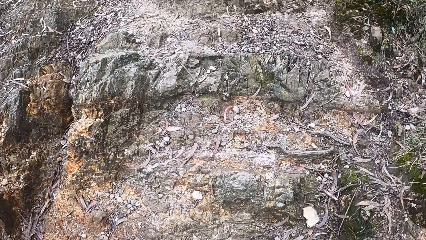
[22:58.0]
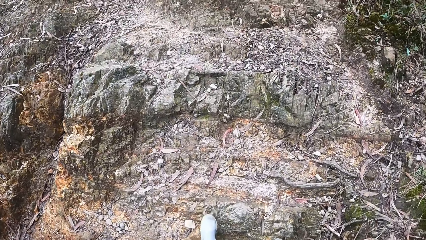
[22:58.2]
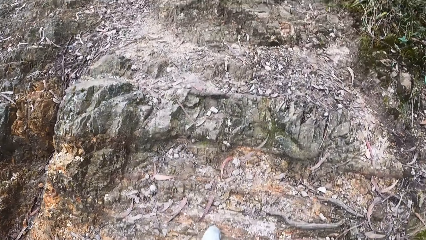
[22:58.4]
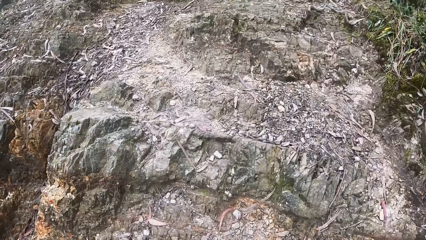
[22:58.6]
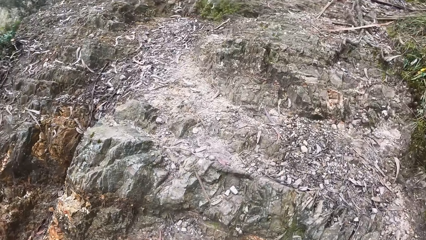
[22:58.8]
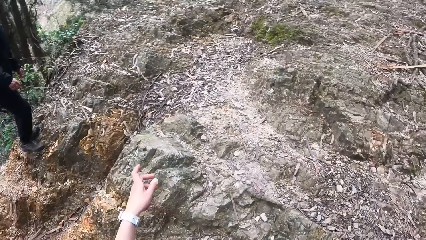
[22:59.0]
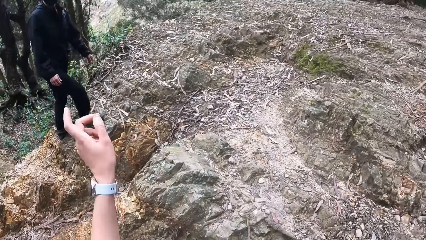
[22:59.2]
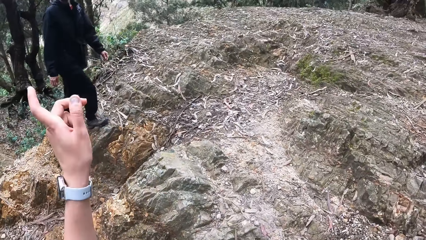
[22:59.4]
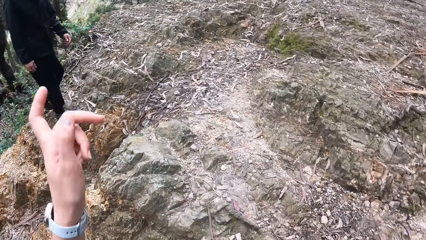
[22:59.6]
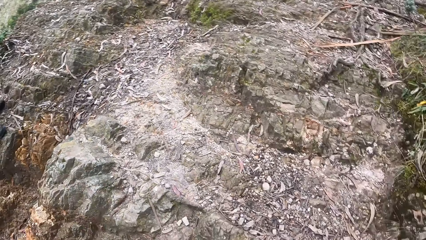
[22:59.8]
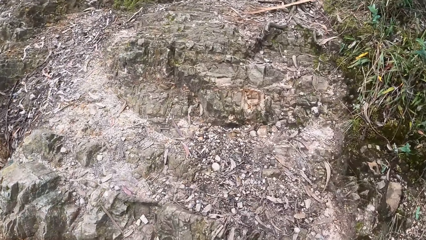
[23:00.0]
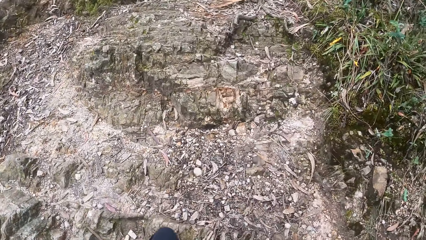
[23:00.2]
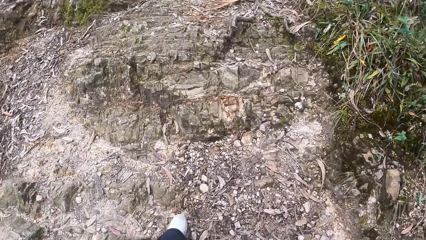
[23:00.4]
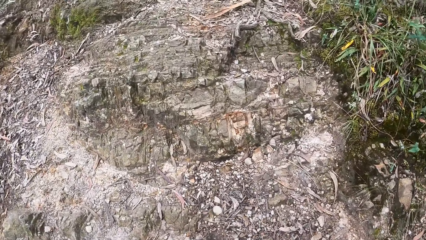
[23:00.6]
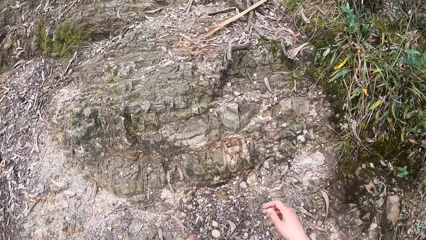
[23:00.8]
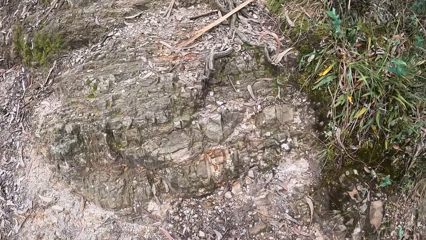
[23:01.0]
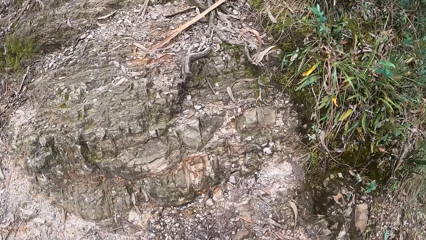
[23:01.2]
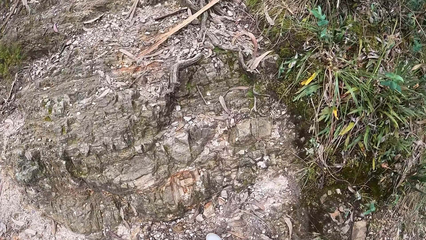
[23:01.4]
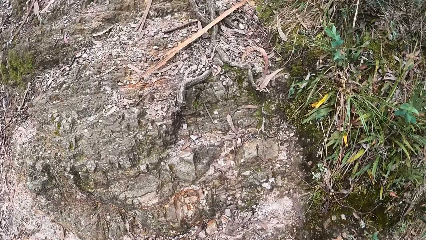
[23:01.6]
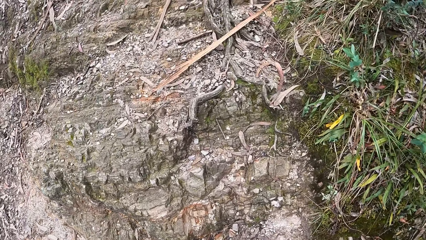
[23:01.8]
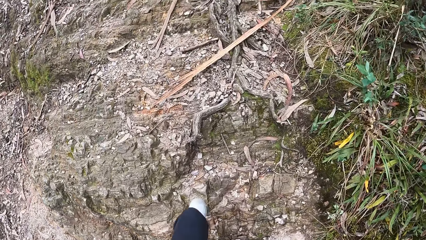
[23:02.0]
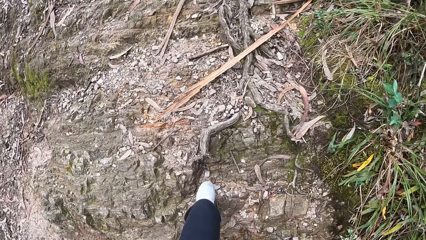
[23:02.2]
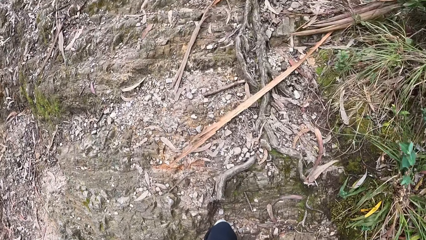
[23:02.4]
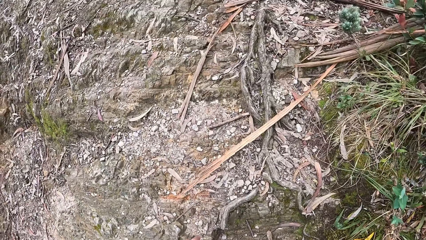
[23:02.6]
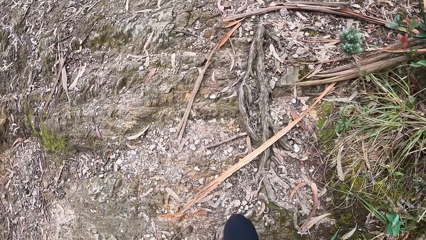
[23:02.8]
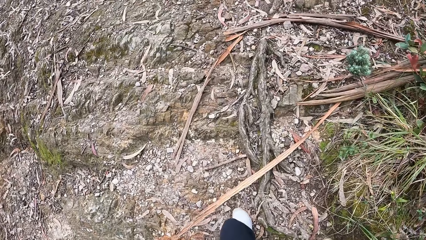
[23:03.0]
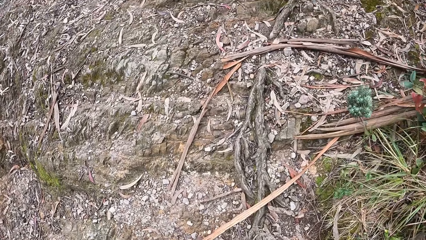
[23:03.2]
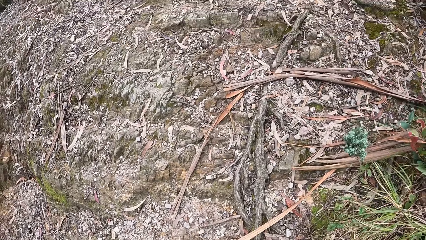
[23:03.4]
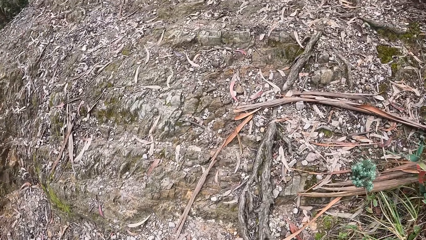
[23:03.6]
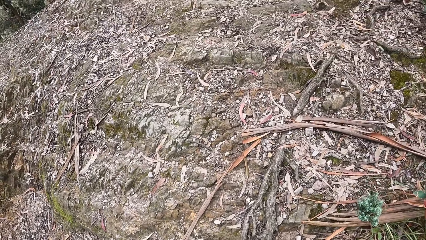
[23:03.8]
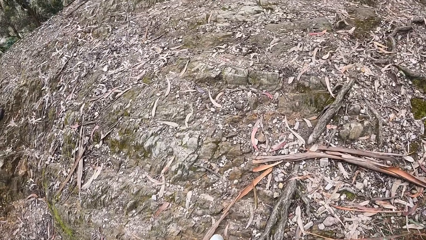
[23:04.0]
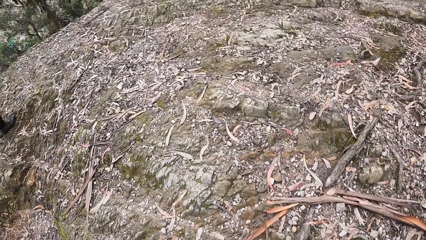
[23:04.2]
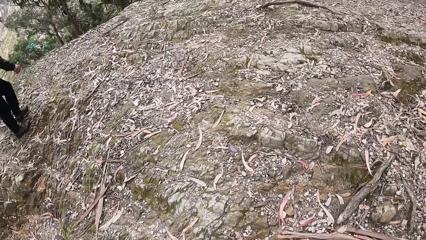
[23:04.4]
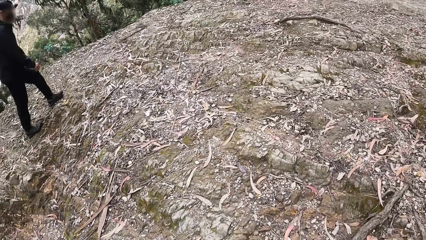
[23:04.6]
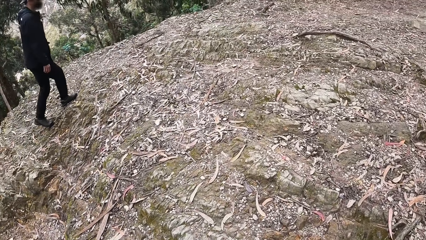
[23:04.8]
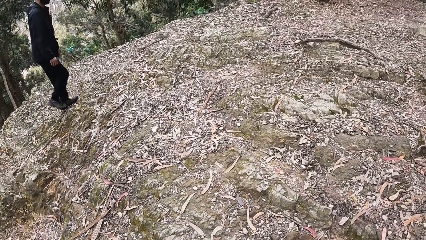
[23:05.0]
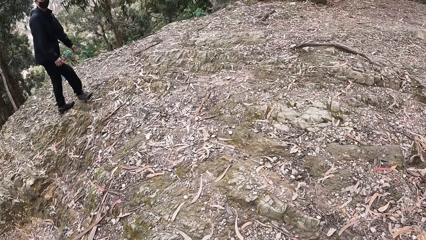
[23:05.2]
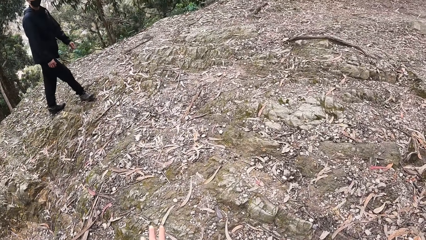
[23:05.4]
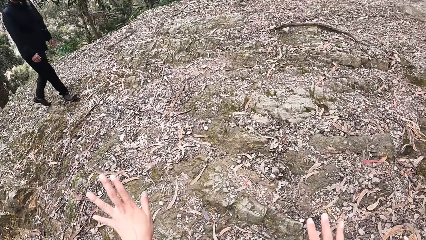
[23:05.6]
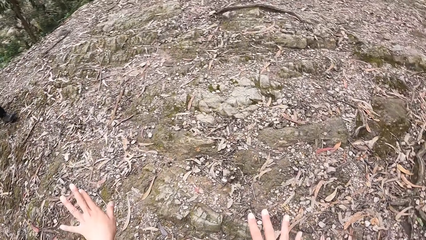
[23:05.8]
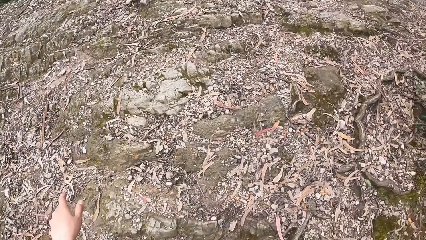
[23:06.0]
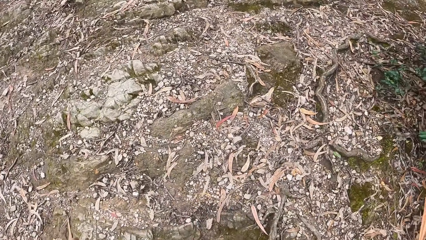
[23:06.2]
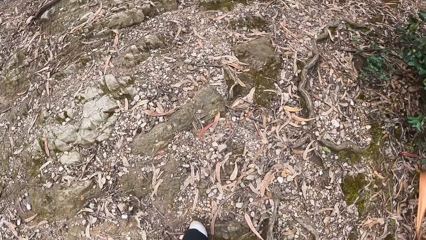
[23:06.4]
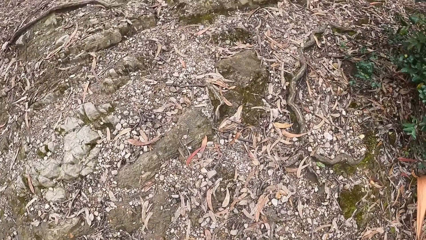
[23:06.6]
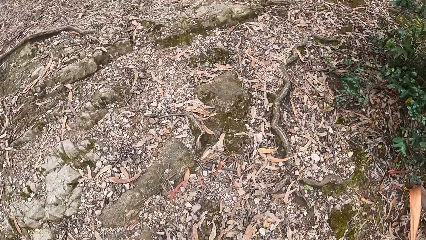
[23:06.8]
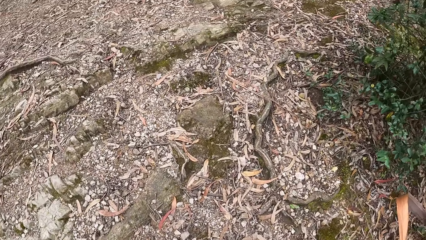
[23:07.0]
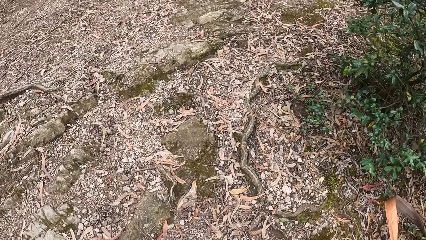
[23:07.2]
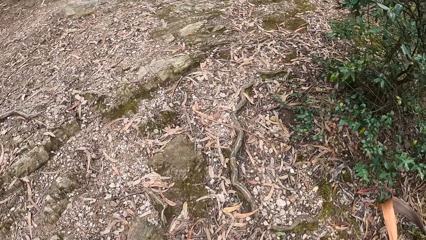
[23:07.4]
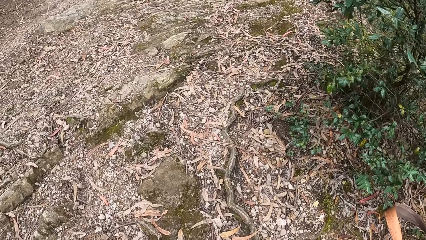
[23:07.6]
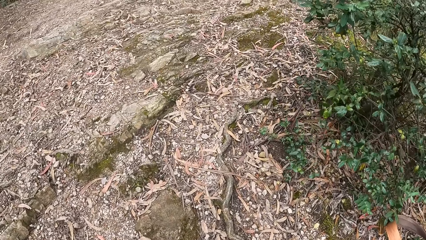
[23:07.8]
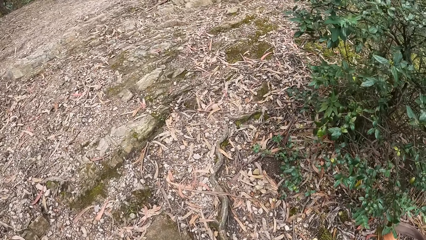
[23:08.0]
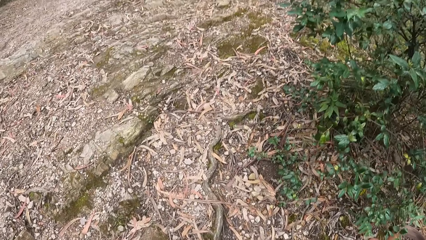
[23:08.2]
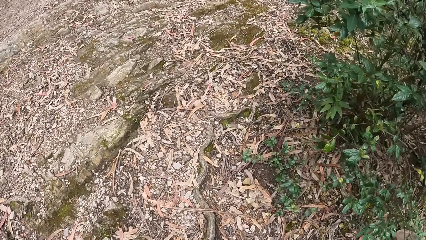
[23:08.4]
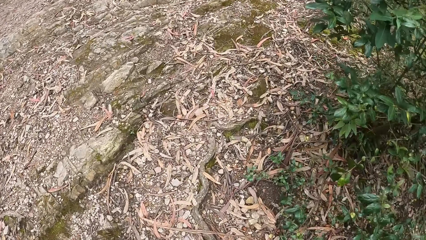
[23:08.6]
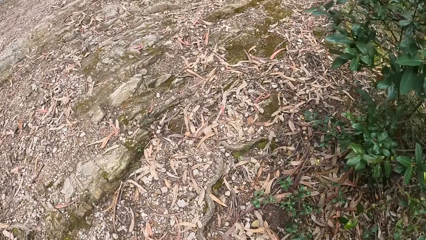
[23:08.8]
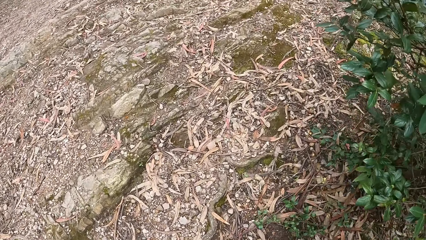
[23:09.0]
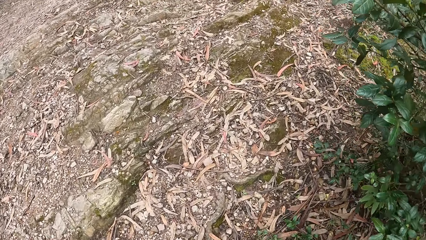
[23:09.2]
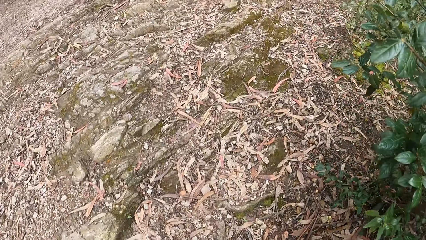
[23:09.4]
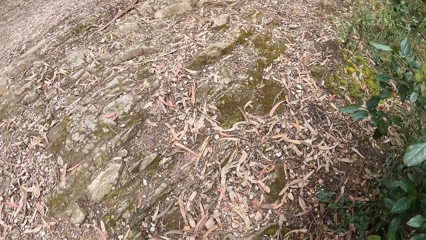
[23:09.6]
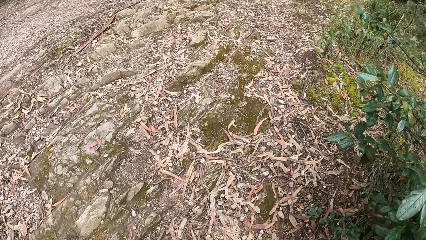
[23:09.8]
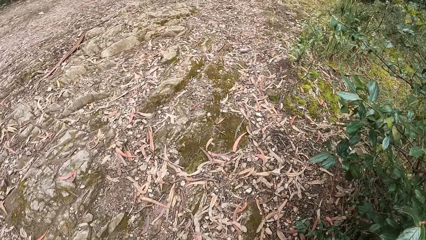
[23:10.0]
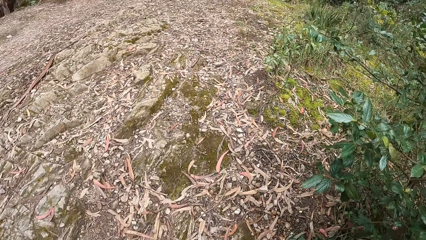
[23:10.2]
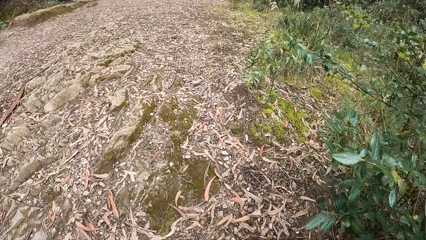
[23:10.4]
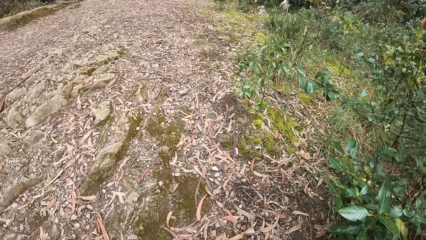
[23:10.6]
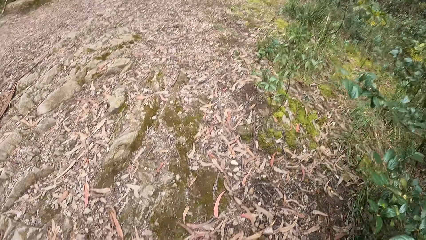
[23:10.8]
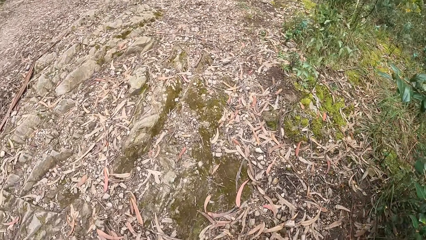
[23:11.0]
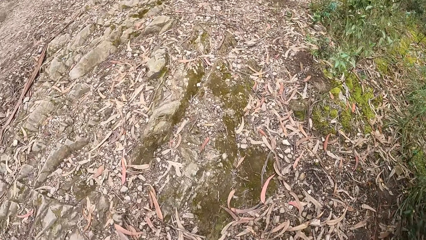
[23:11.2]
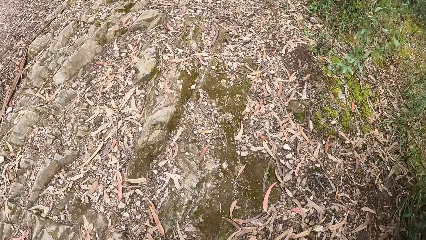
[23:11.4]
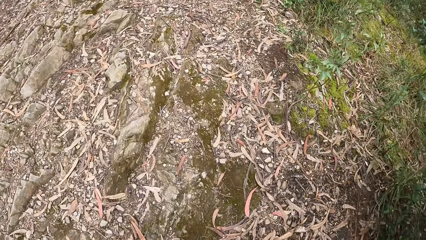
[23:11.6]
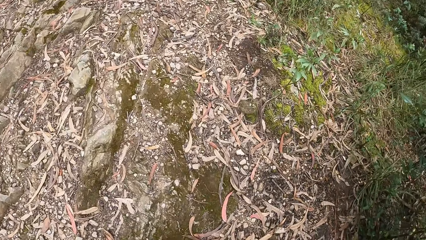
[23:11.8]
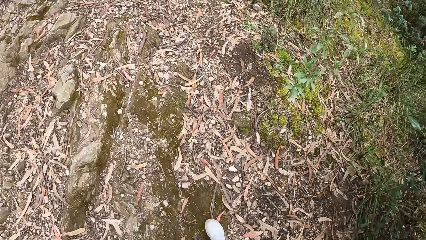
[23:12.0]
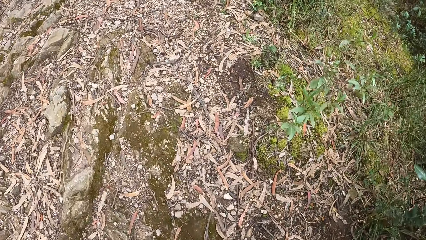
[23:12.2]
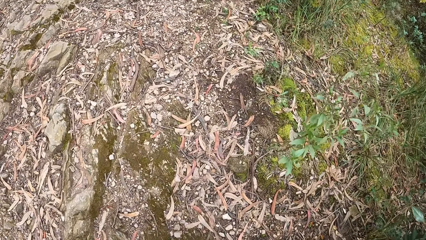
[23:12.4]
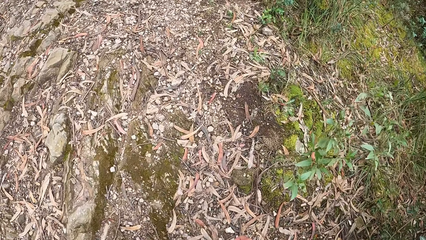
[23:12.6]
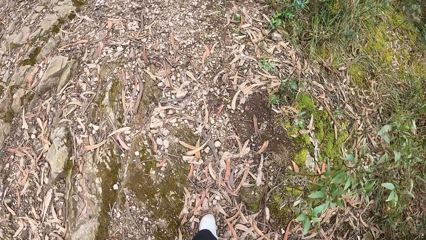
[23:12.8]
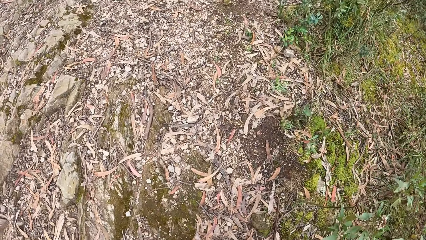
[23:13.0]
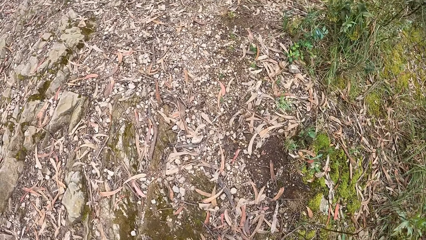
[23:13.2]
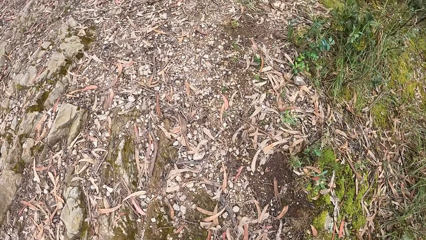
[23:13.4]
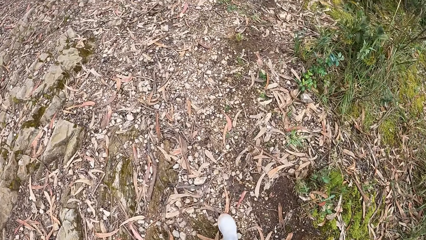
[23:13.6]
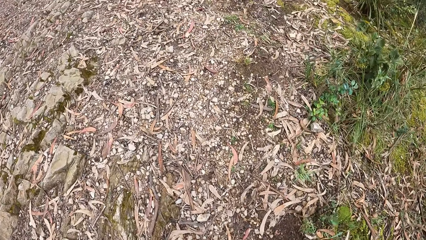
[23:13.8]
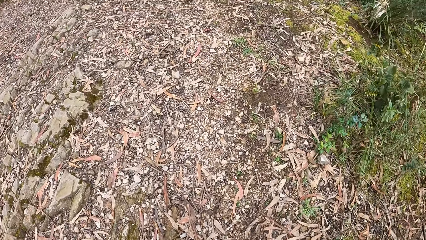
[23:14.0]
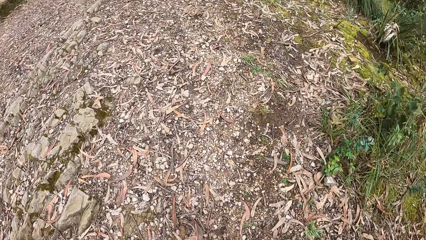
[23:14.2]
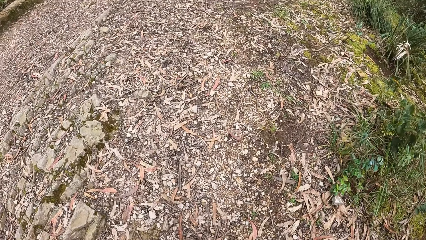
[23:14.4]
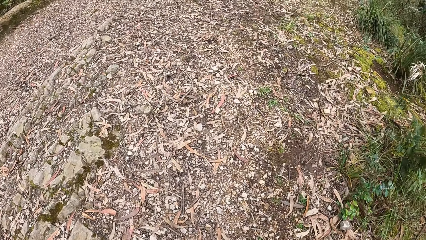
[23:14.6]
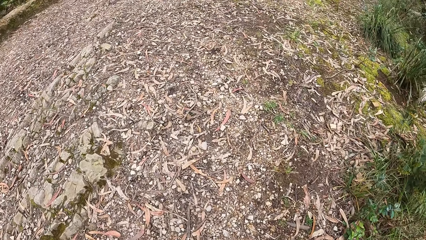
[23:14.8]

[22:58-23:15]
The camera wearer looks around. They walk.
